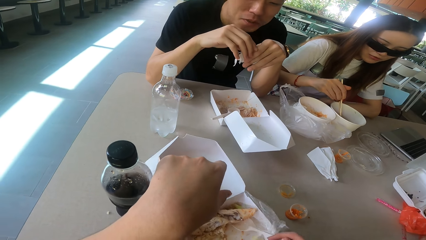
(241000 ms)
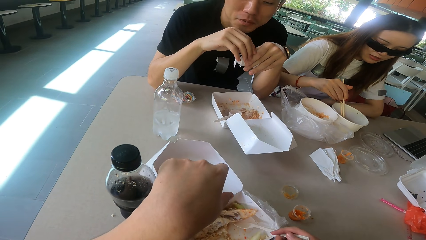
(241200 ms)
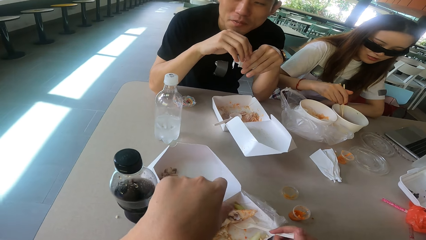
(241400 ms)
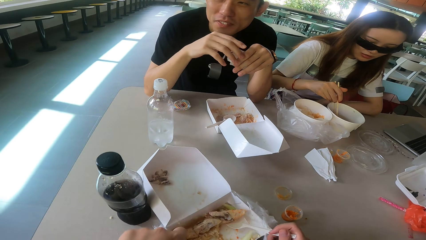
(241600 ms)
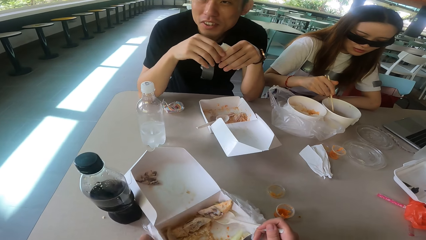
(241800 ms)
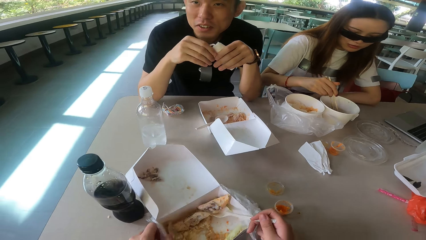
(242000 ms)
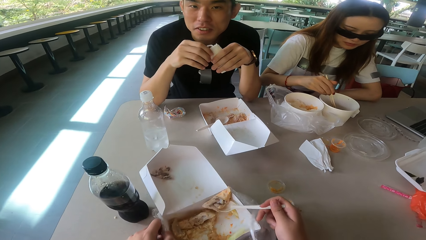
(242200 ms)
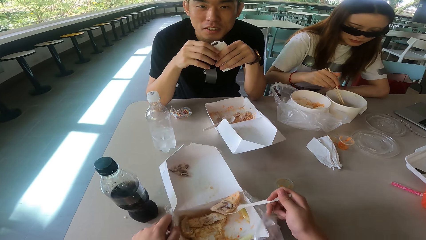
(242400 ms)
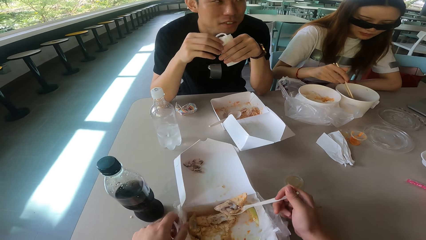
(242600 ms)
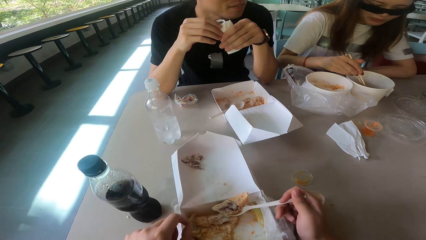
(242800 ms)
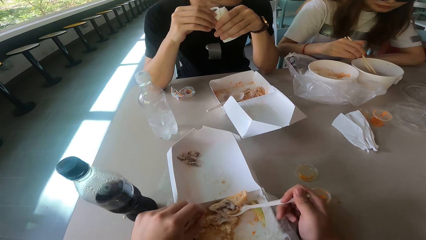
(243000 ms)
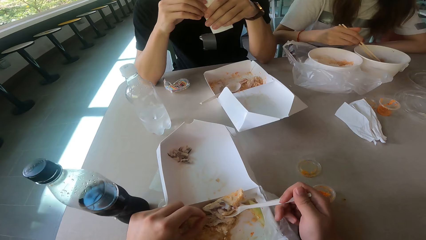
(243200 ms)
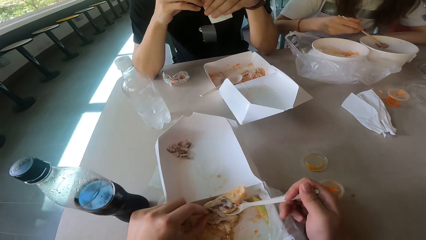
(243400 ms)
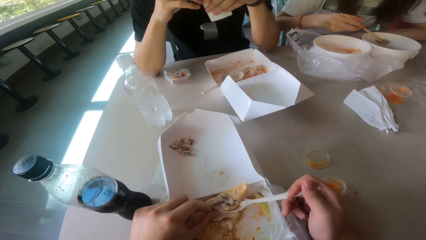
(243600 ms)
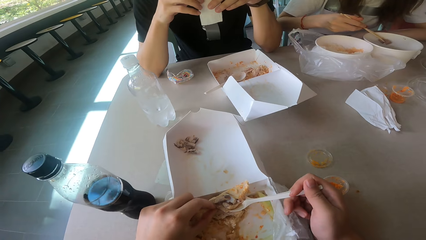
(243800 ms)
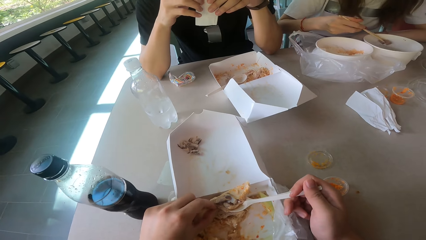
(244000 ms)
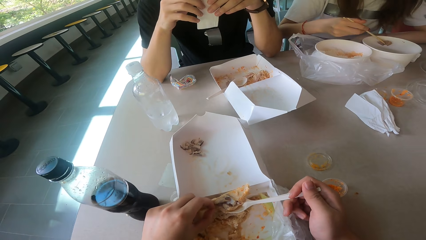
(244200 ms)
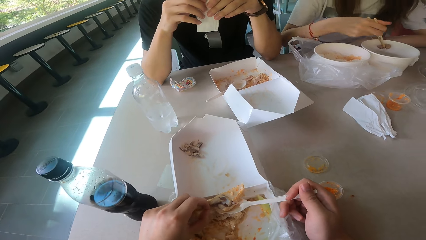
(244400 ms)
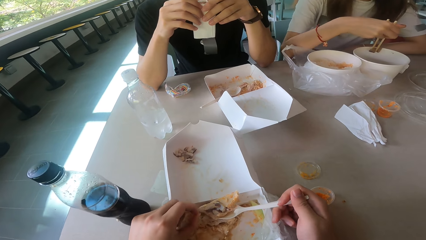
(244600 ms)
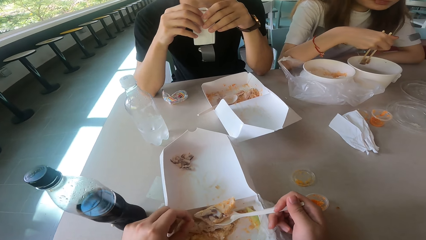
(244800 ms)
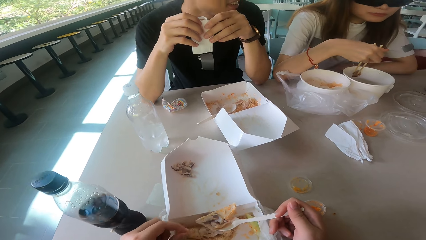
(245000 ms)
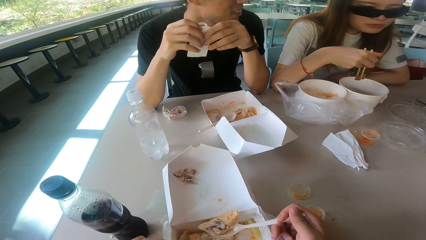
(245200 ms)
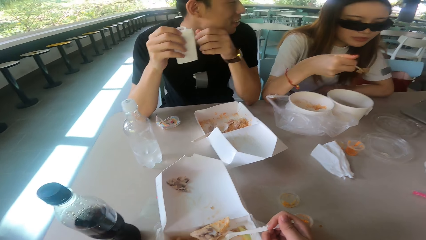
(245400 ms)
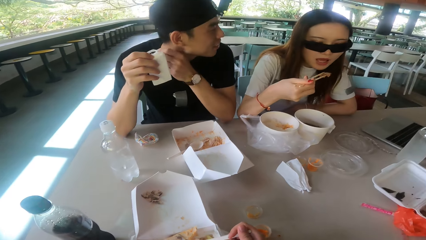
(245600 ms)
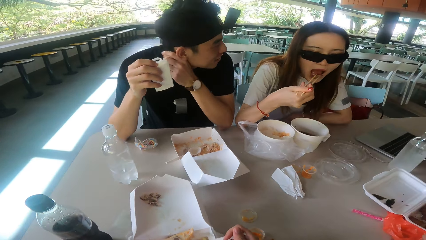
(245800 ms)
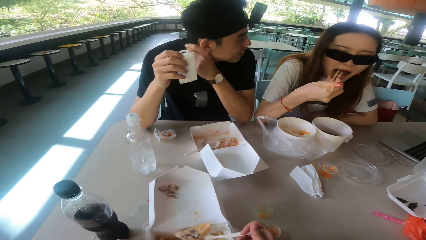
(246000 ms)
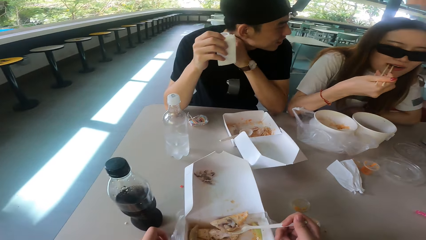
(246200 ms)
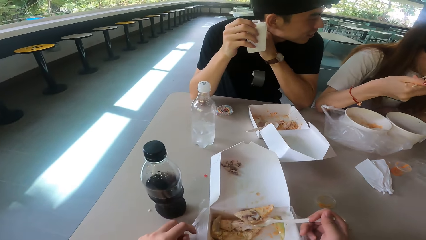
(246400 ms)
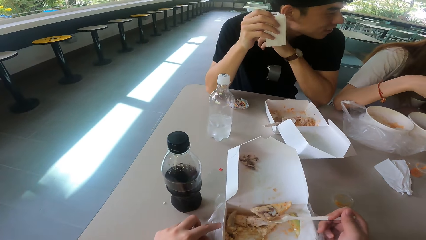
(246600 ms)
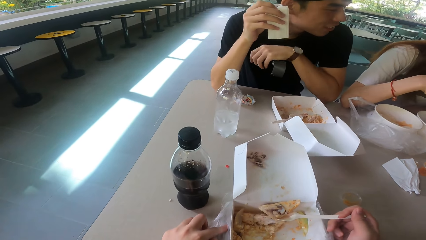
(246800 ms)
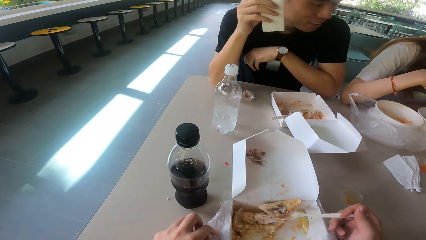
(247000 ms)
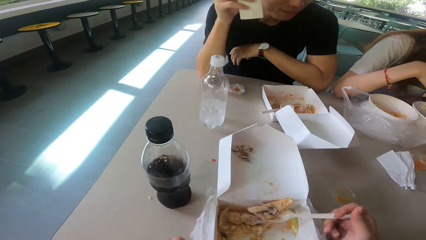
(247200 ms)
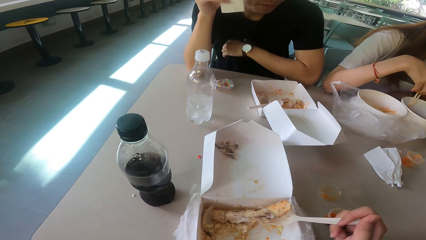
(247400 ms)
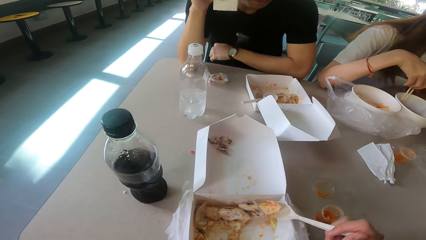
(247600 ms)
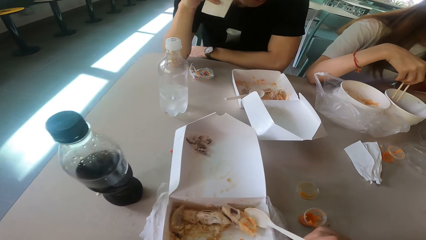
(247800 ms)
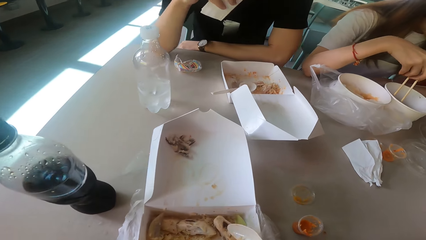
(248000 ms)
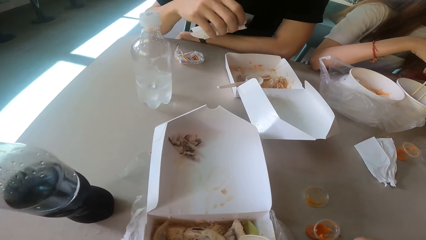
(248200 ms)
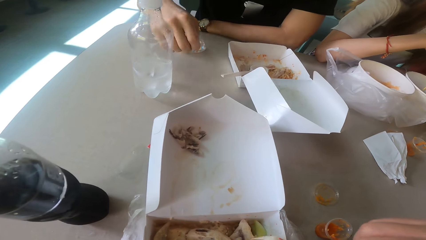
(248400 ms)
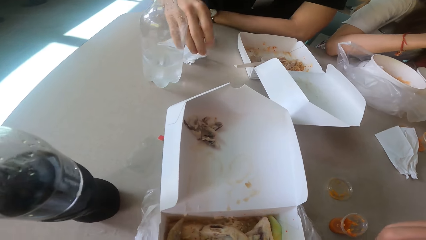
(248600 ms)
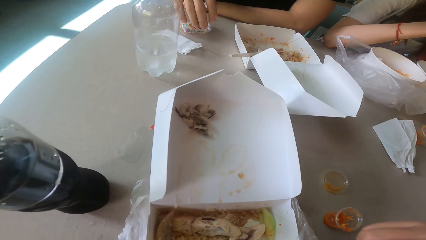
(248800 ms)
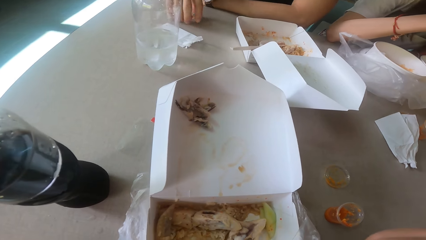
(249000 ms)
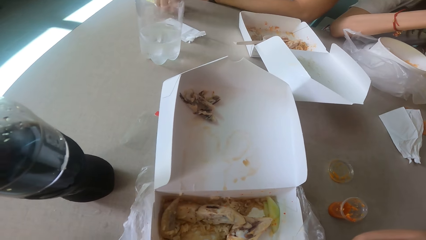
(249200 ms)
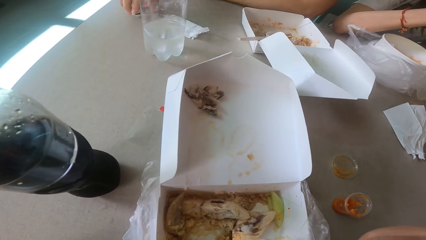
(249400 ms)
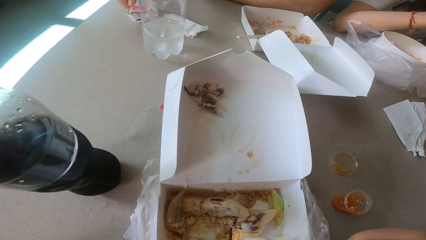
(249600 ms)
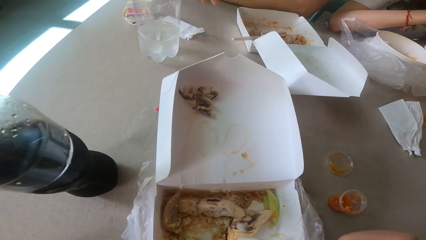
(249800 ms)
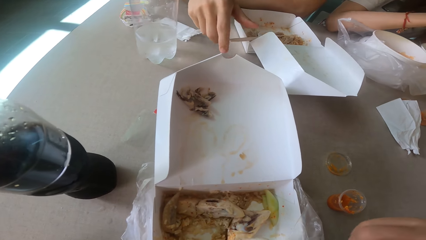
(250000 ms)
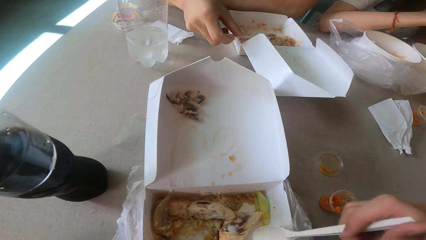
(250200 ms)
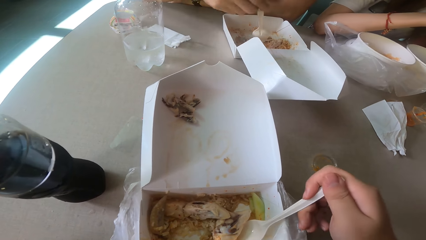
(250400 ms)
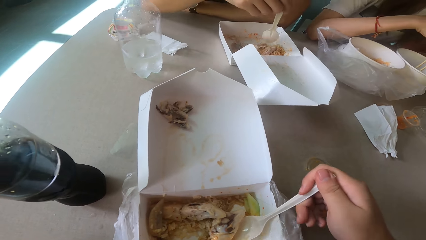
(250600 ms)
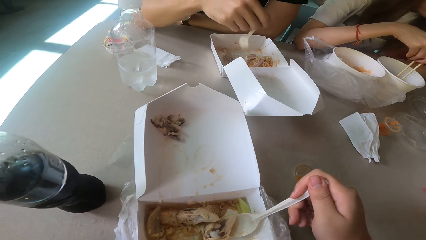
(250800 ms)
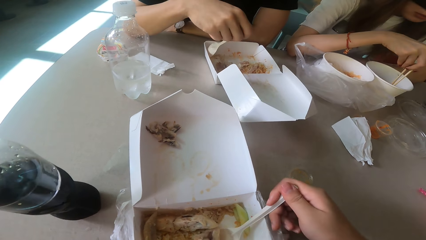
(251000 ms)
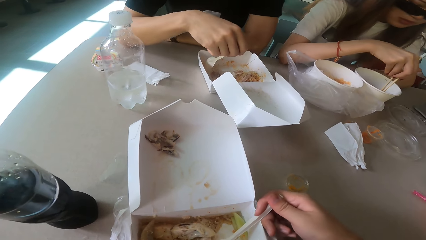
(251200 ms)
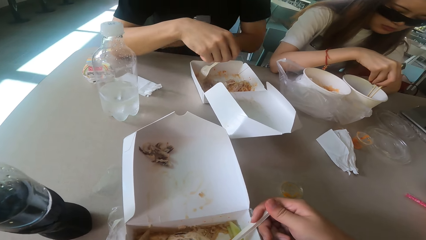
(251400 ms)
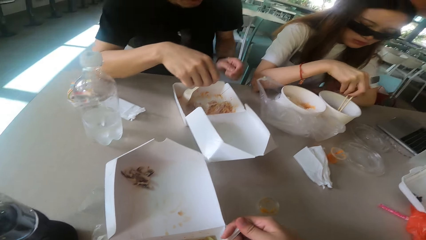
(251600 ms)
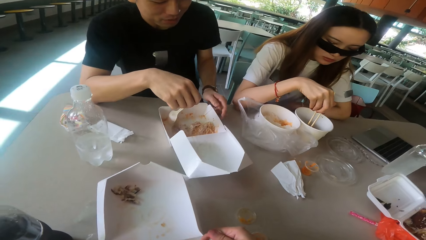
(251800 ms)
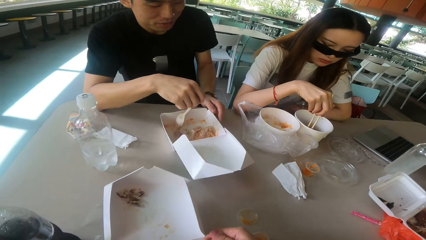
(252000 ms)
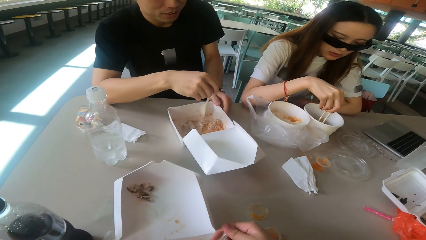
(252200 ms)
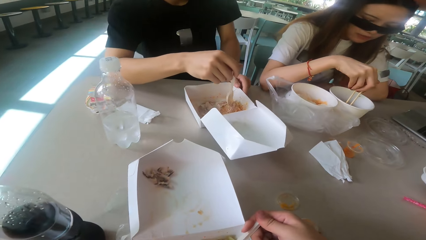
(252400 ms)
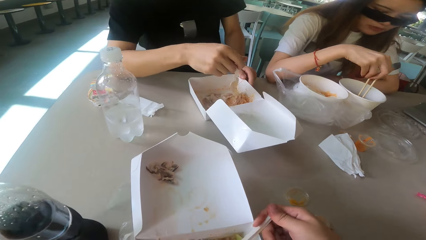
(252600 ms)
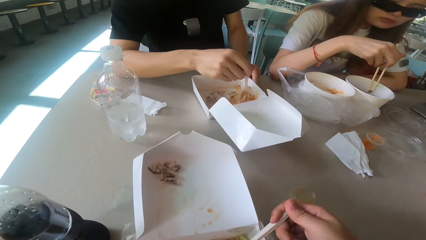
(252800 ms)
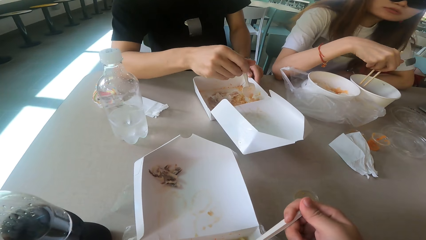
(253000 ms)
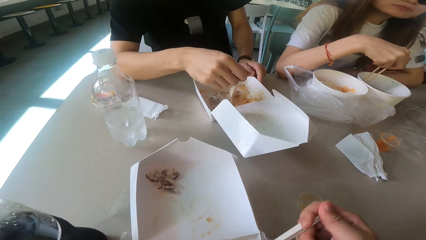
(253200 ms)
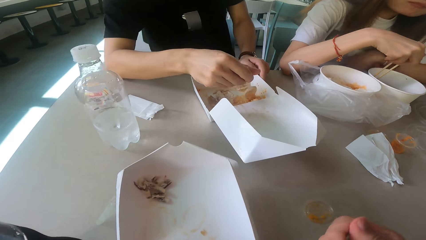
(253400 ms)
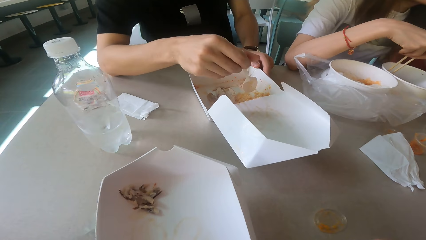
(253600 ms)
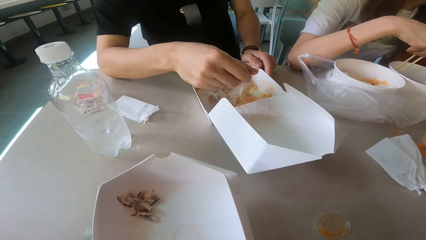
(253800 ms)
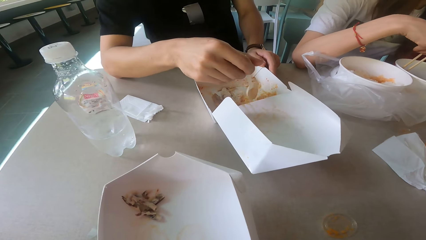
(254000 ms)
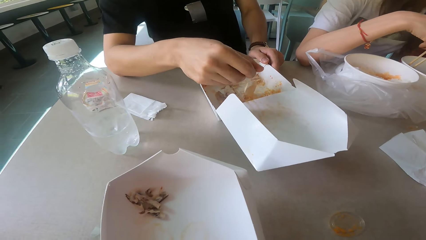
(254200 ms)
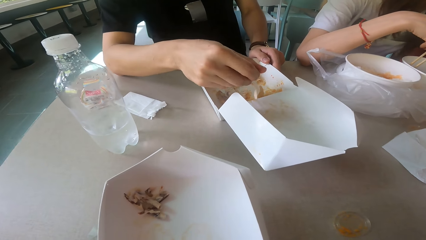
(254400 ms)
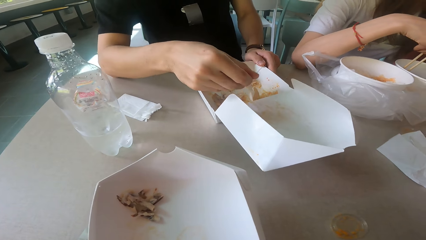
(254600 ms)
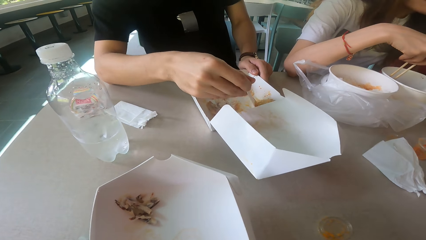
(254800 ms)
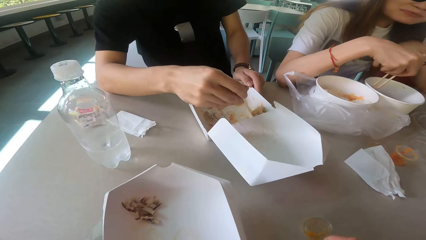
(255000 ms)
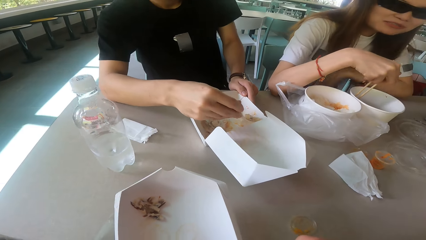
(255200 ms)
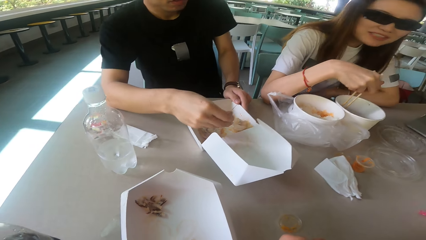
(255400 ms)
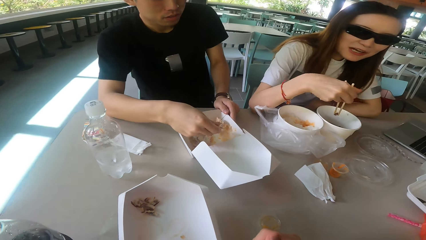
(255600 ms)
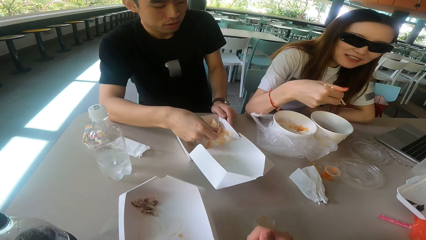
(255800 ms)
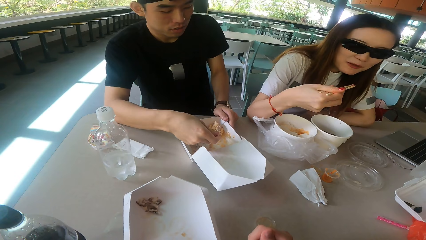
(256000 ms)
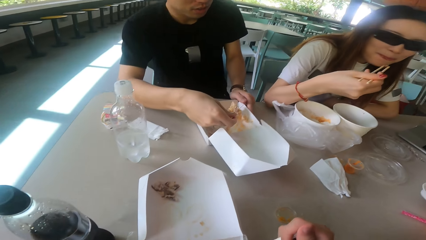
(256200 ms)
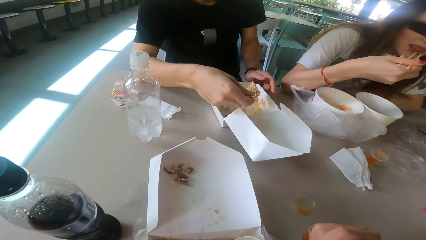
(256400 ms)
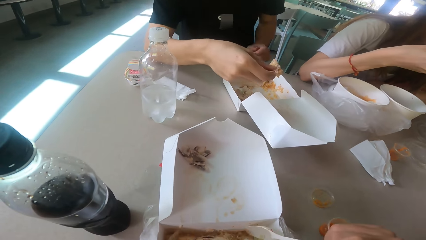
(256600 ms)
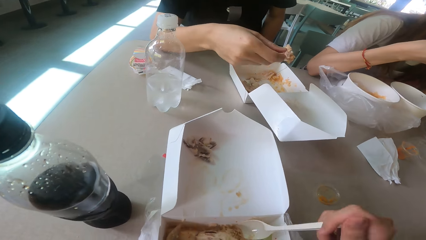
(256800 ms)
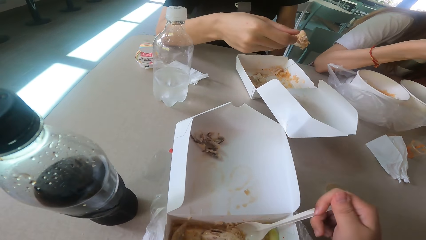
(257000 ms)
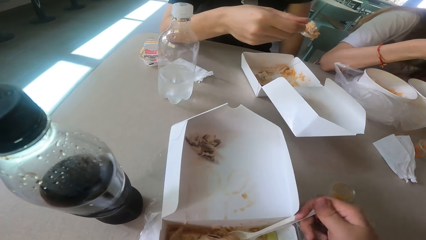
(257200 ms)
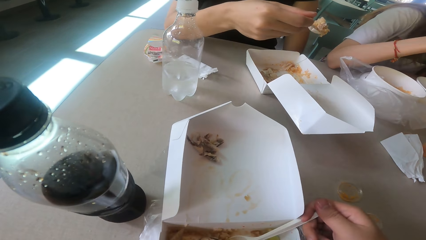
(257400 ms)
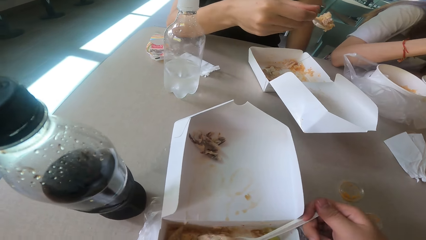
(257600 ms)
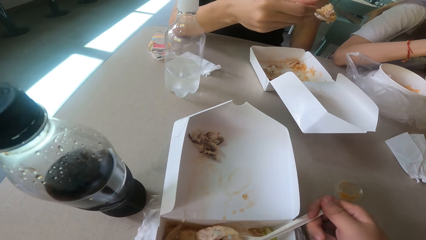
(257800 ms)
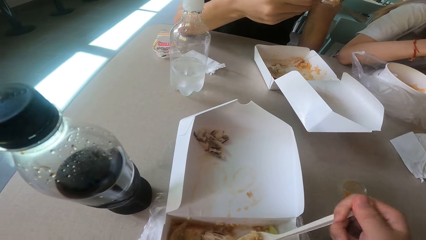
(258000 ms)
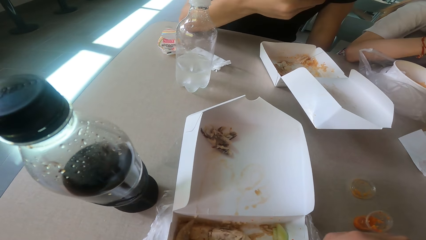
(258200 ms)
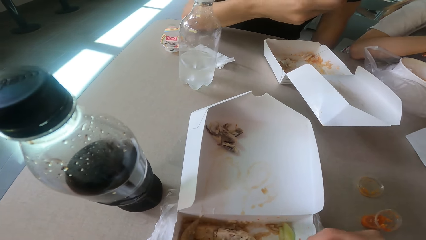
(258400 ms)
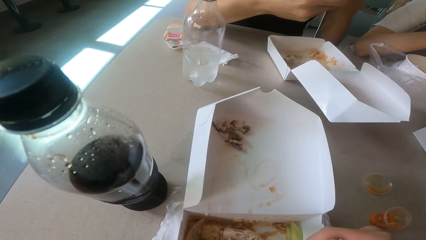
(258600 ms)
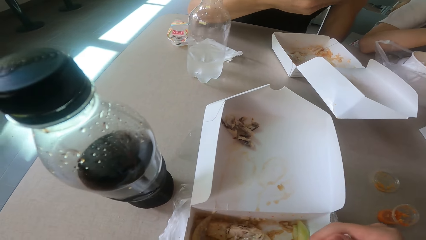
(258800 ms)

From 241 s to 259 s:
A man looks around. The camera wearer eats the meat. A woman eats the food. The man drops the serviette, moves the polythene, picks up the spoon and scoops the food. The camera wearer eats the food. The man eats the food.
